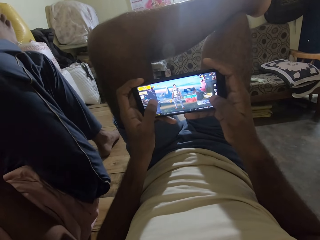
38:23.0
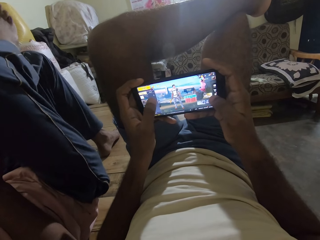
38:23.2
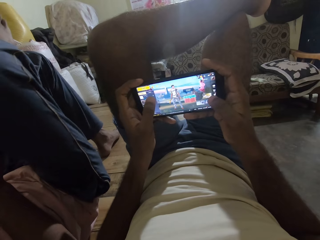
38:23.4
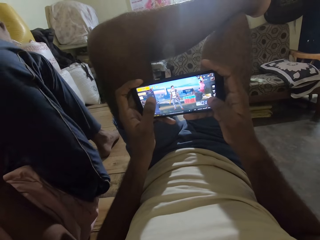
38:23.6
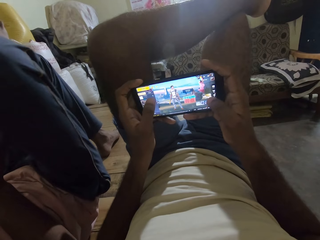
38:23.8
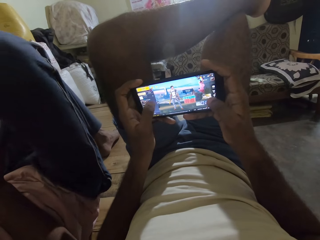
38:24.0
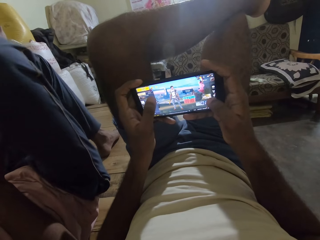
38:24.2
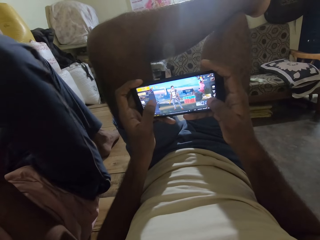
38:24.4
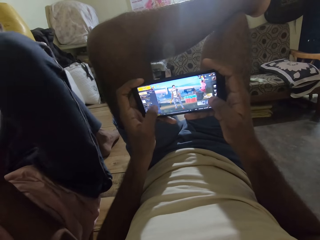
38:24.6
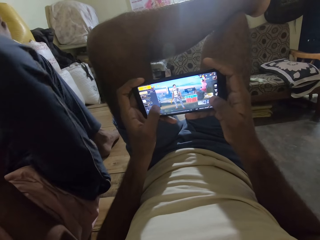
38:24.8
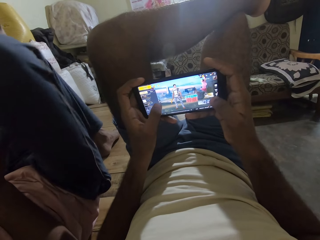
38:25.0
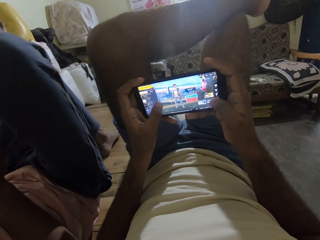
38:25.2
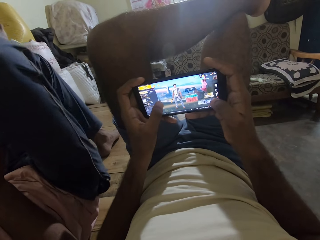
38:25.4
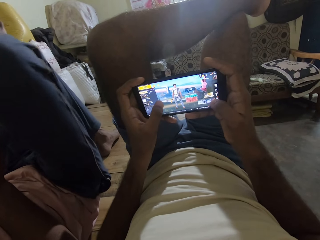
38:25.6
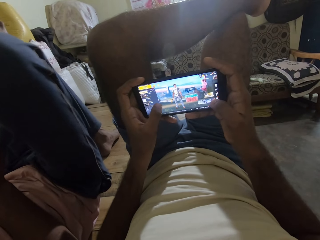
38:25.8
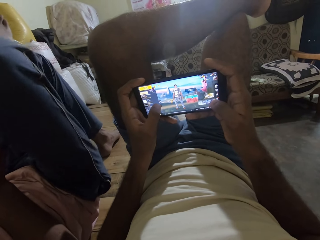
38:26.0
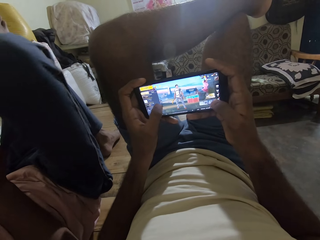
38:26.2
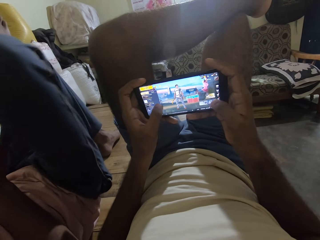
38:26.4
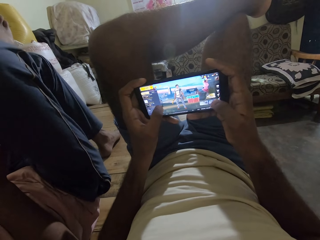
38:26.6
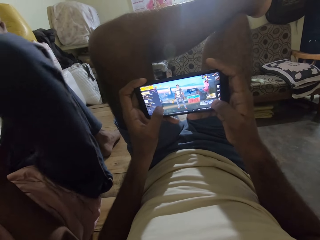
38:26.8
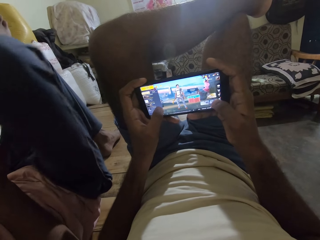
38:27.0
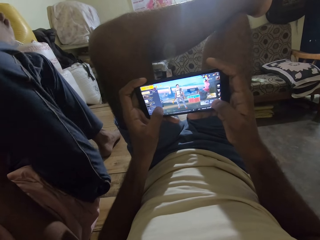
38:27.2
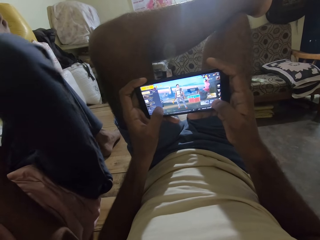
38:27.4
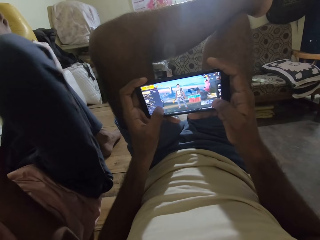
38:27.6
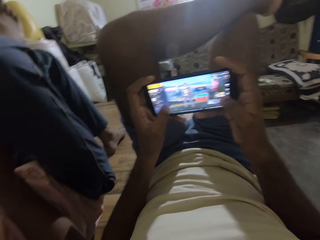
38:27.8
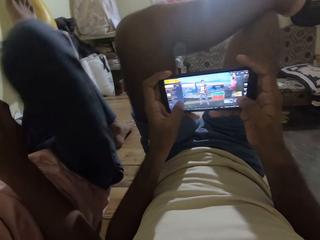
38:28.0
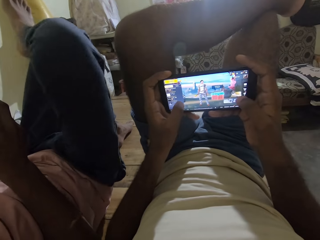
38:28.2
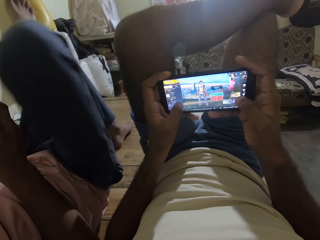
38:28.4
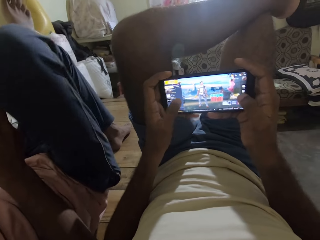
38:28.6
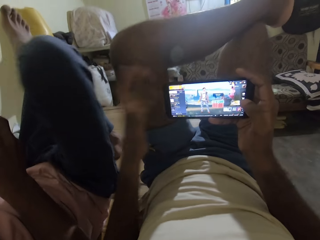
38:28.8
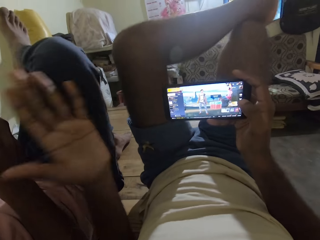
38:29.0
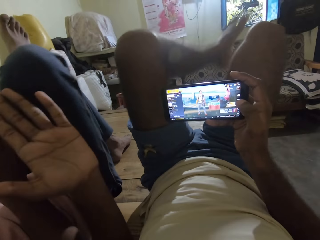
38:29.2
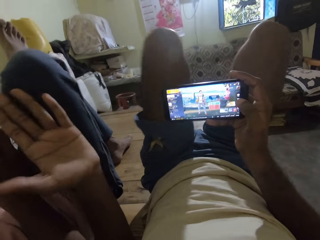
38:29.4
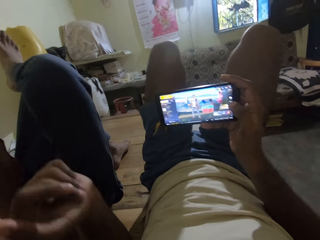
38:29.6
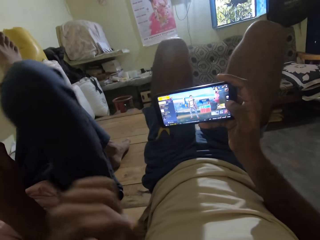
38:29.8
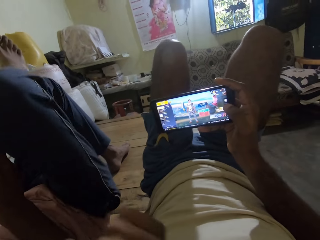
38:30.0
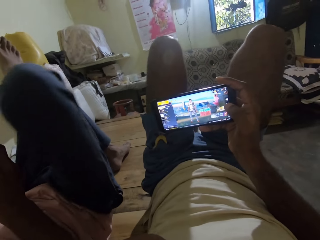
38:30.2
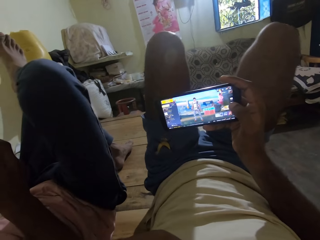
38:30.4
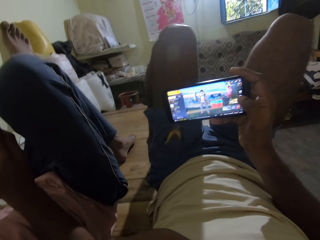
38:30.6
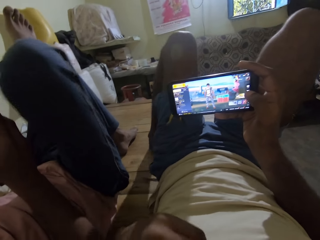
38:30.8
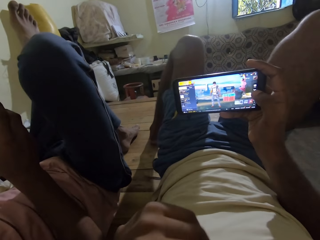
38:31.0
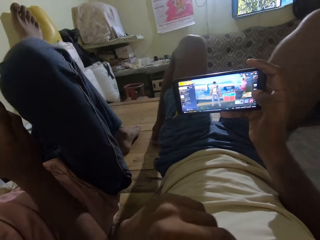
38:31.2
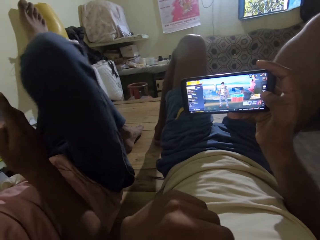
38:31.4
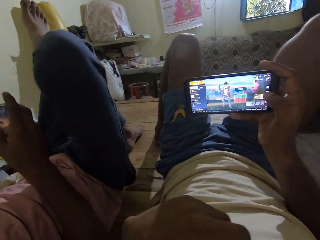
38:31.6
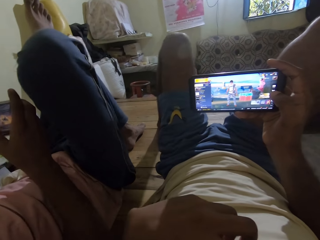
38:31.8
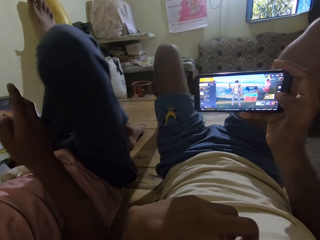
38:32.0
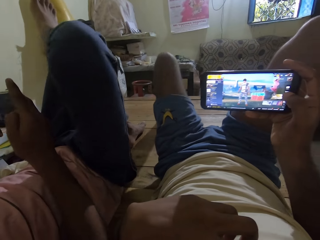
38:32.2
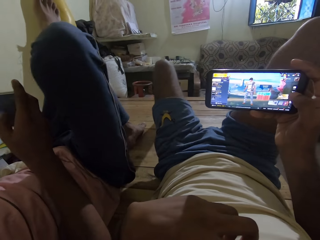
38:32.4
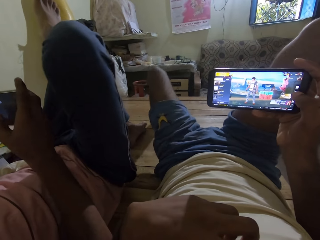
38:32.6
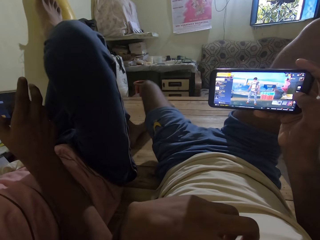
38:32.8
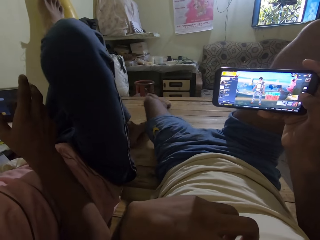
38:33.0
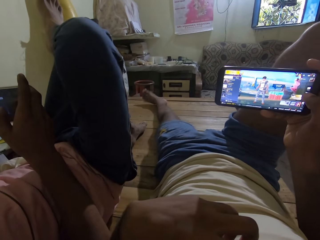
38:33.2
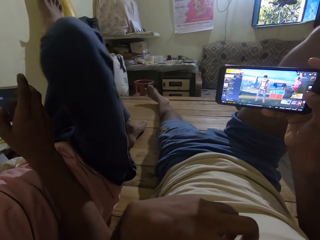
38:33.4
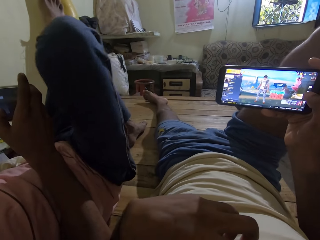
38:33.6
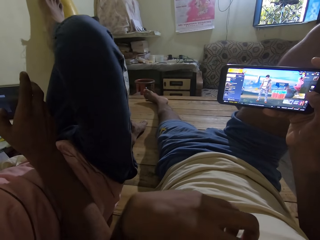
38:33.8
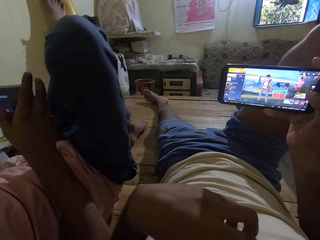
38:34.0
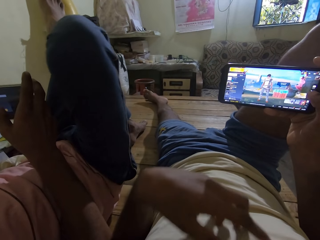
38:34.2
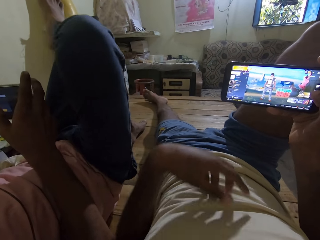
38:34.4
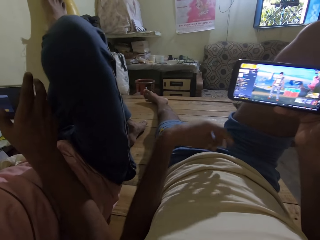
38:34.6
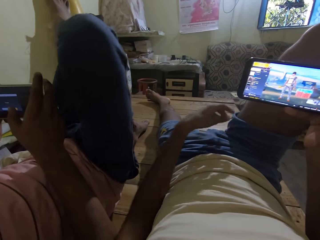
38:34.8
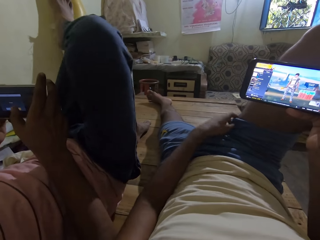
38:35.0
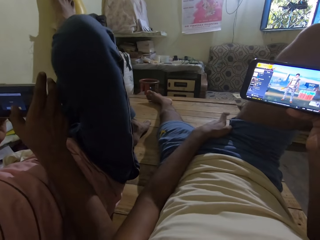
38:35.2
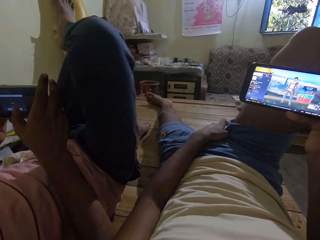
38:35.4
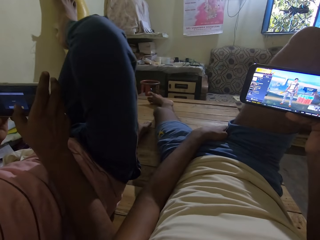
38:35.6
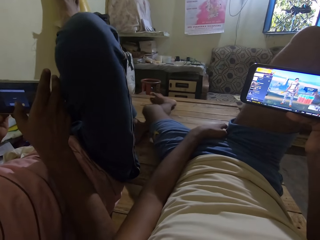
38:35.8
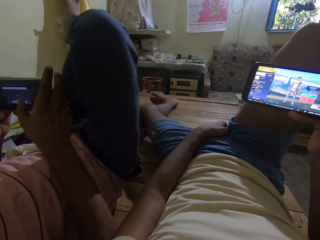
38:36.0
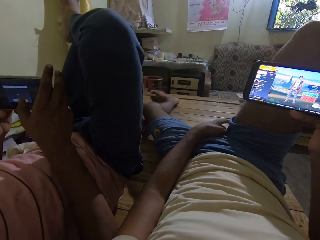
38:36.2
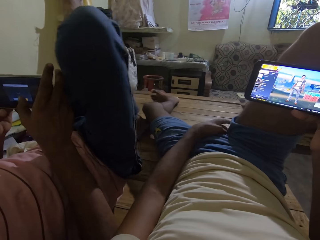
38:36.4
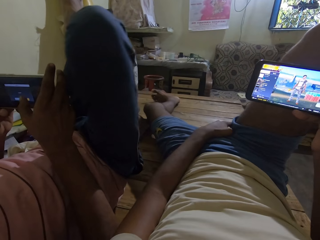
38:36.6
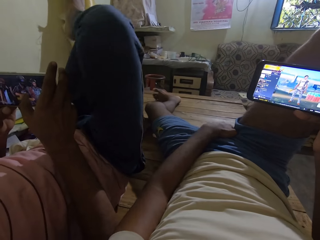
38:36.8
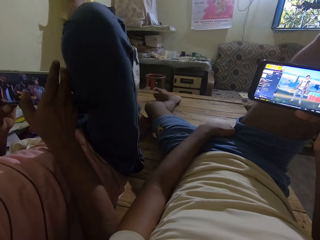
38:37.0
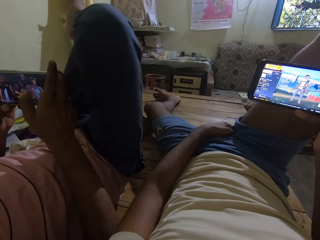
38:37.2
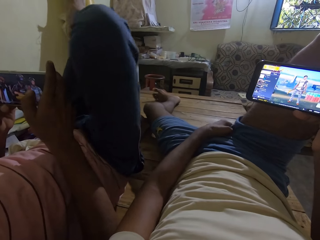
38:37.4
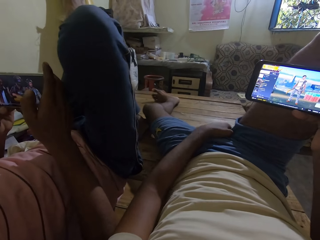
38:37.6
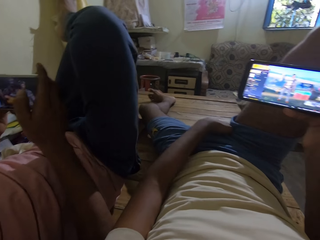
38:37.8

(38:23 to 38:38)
The camera wearer points at a man. He points out his left palm. He puts down his left leg from his right knee. He places his left hand on his shirt. He holds a phone in one hand. He stretches his left leg on the bed. He scratches his crotch with his left hand. The man plays a game in the phone.

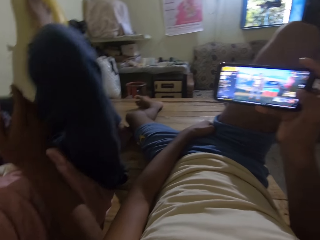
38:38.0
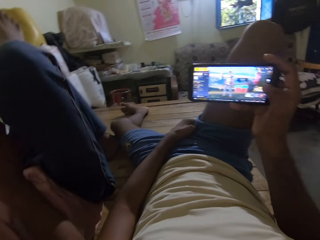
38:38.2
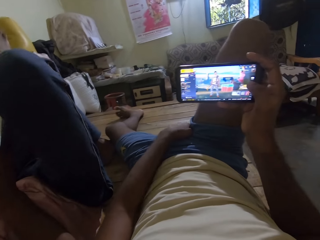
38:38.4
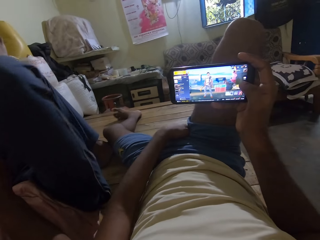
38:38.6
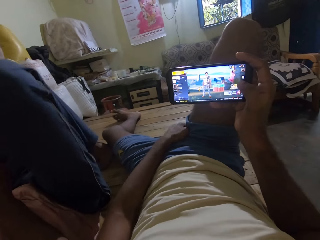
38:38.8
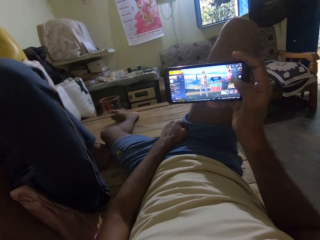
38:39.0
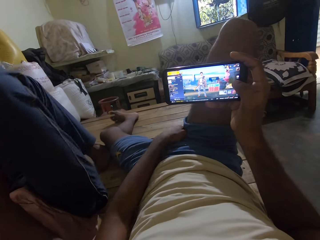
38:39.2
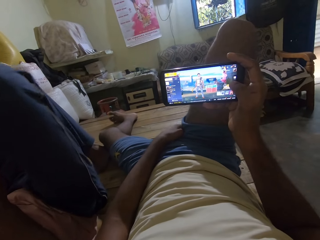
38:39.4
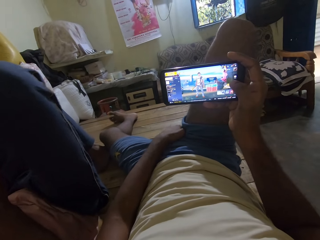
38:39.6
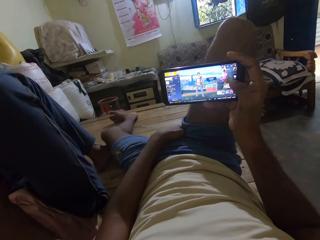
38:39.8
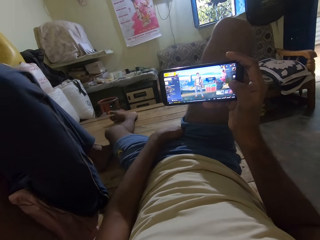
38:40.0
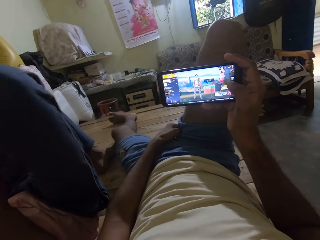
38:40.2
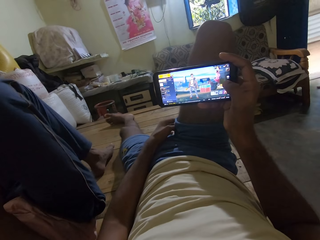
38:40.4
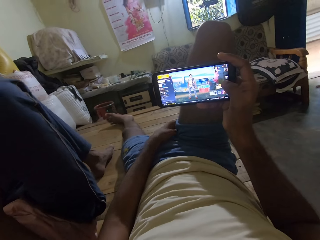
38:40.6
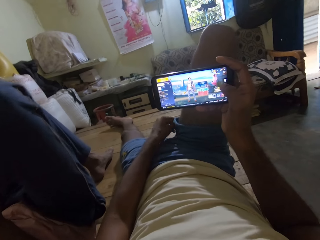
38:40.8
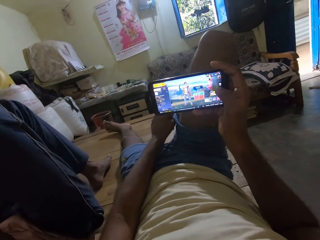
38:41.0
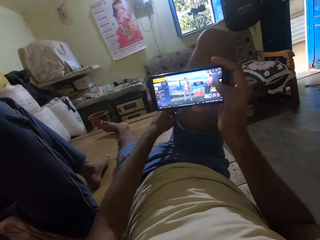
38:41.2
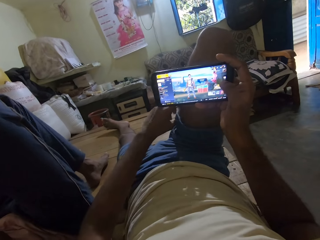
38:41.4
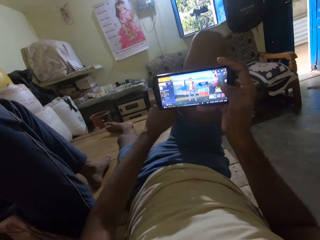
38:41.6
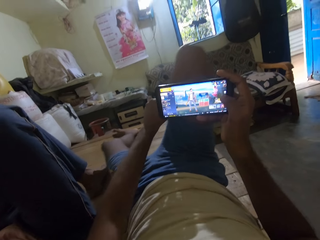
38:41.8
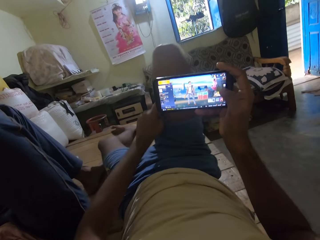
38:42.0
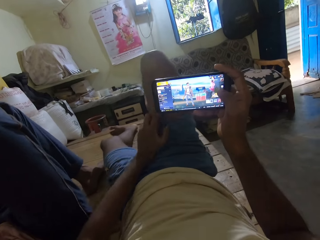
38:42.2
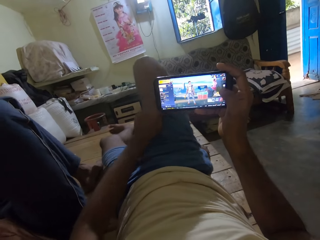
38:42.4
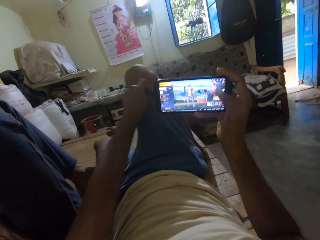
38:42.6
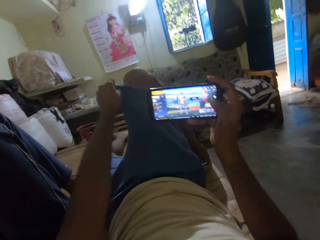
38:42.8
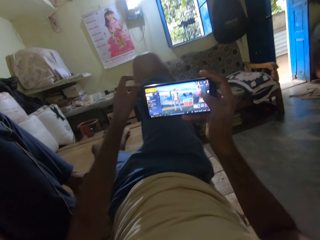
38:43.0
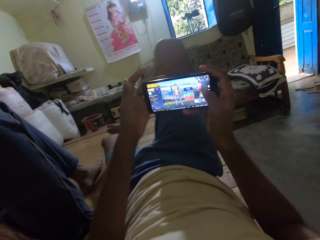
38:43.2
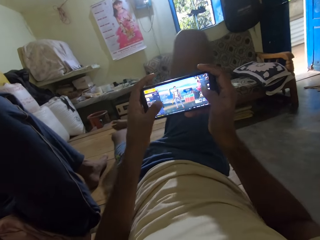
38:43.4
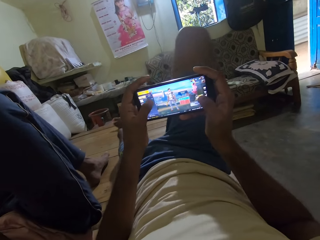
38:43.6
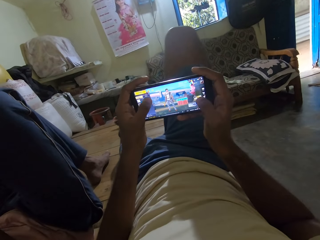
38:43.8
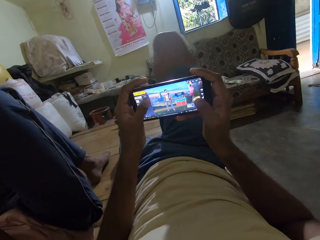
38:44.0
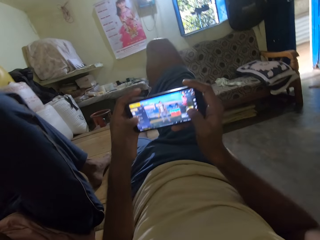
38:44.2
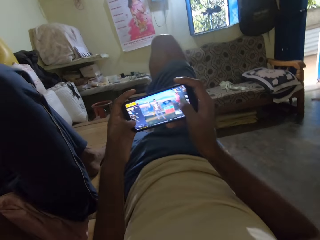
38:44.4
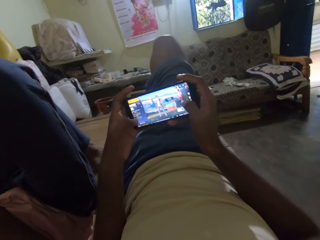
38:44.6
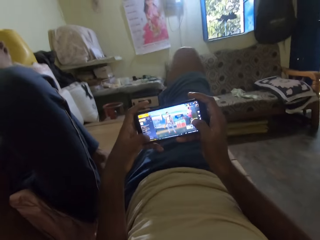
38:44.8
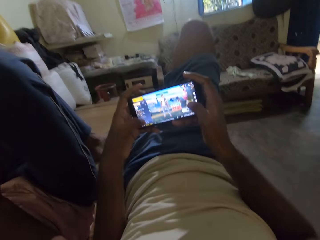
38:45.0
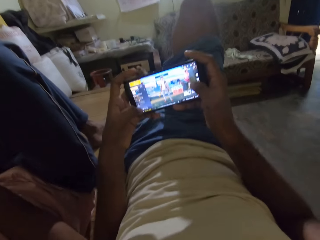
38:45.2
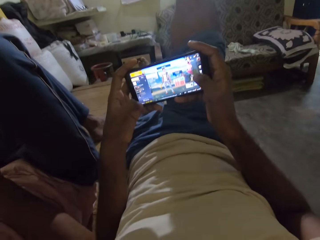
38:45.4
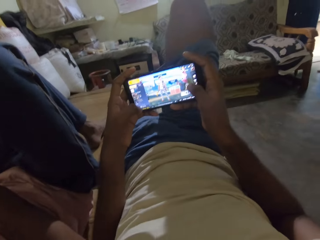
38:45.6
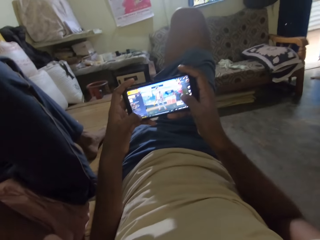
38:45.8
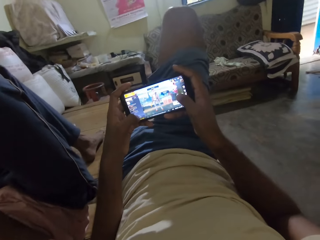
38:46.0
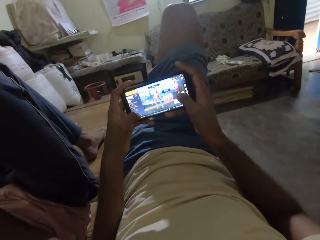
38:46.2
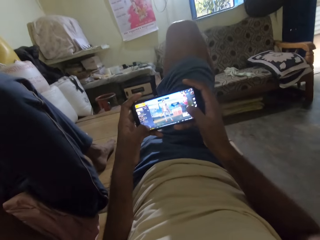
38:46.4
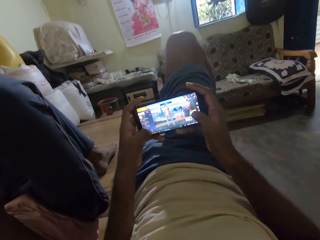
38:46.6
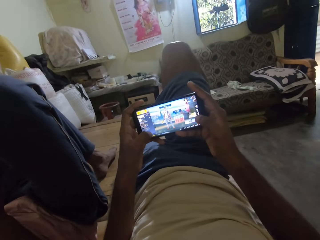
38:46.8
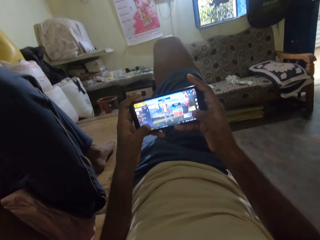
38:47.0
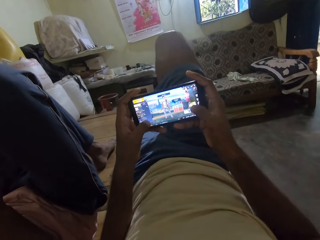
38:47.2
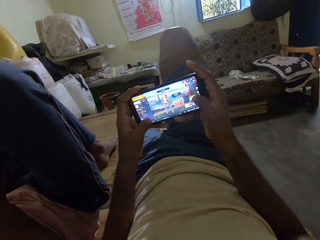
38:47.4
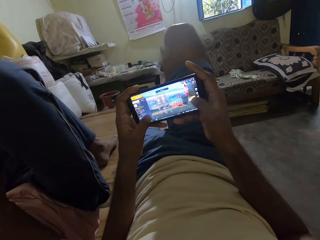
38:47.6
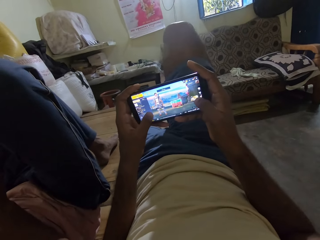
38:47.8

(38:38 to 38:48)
The camera wearer adjusts his shorts with his left hand. He stretches his shorts to the knee. He plays a game in the phone.
